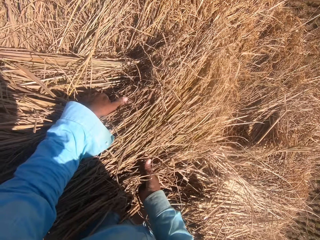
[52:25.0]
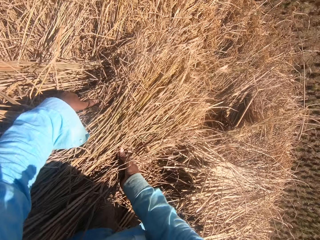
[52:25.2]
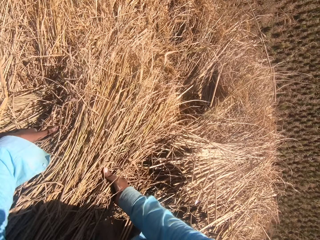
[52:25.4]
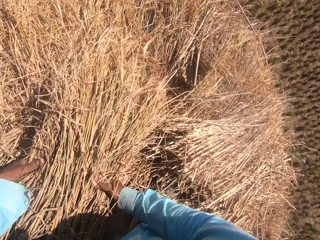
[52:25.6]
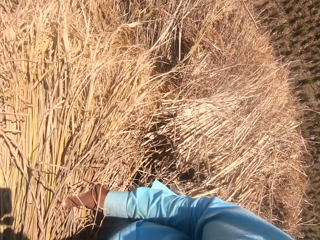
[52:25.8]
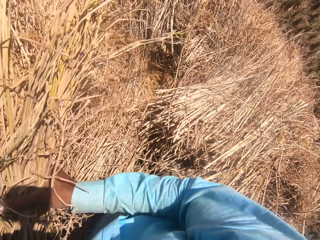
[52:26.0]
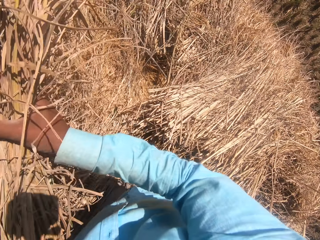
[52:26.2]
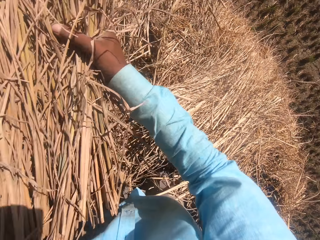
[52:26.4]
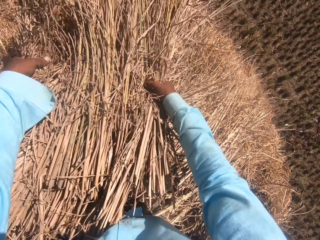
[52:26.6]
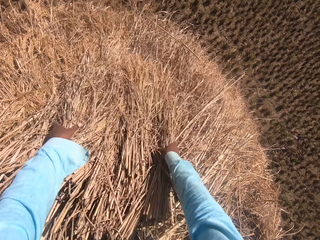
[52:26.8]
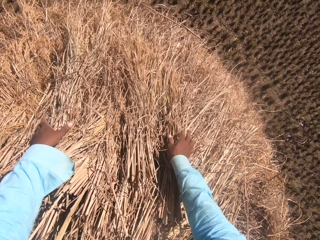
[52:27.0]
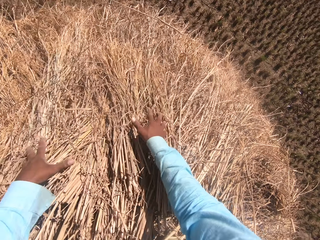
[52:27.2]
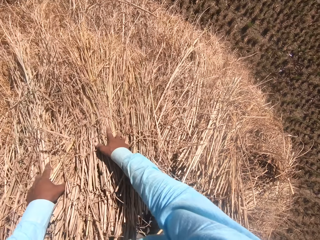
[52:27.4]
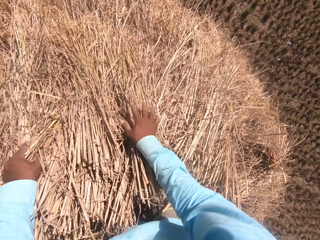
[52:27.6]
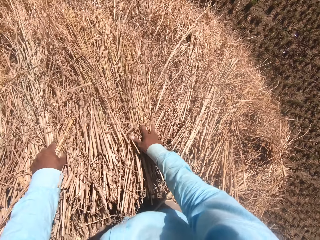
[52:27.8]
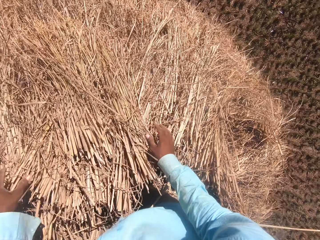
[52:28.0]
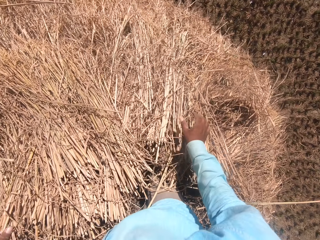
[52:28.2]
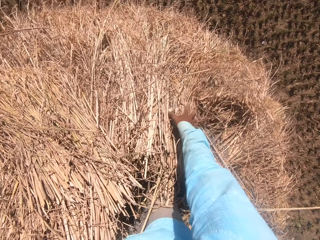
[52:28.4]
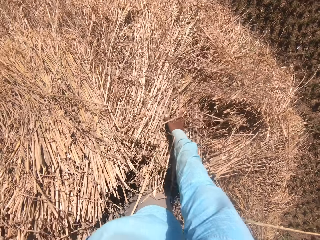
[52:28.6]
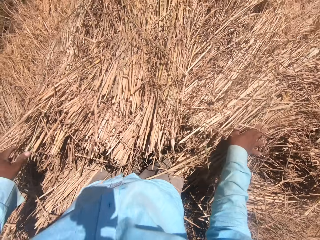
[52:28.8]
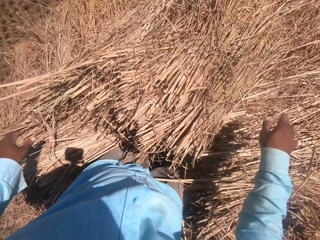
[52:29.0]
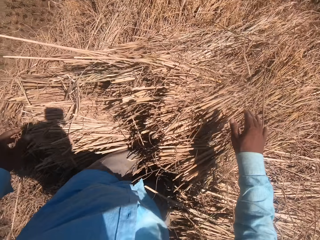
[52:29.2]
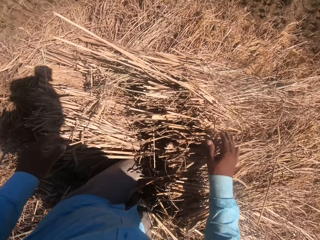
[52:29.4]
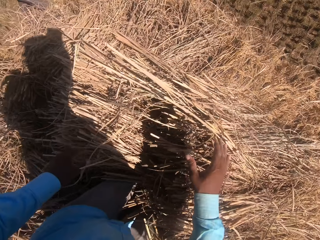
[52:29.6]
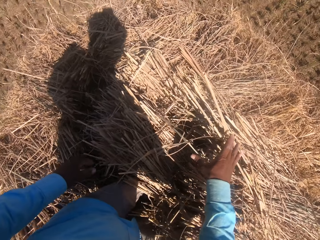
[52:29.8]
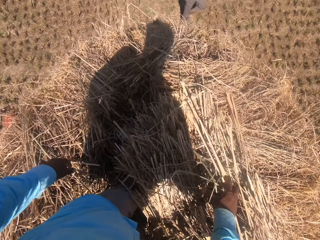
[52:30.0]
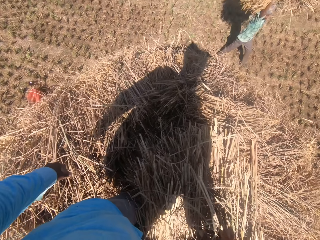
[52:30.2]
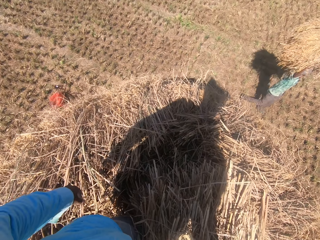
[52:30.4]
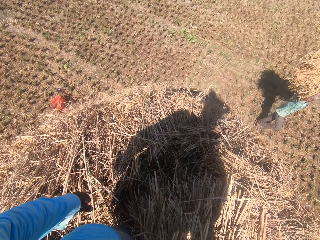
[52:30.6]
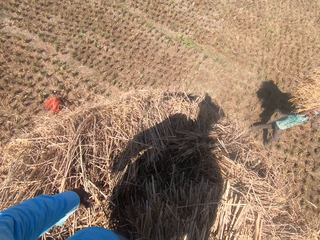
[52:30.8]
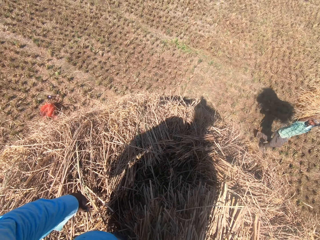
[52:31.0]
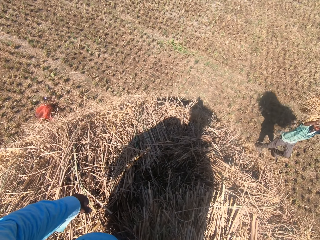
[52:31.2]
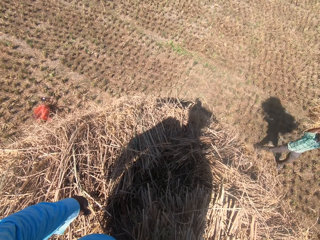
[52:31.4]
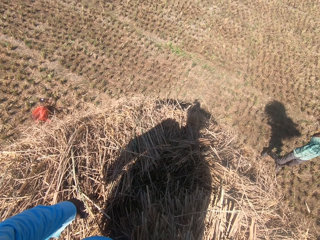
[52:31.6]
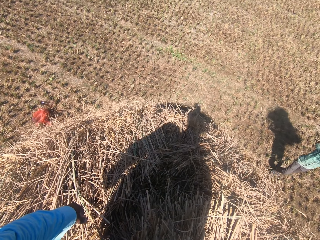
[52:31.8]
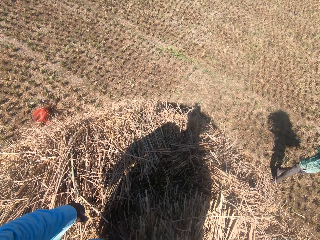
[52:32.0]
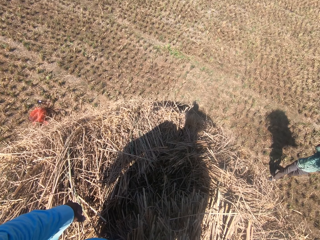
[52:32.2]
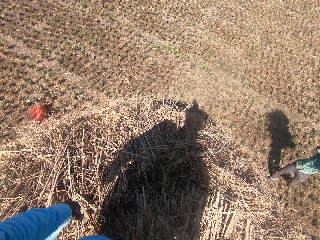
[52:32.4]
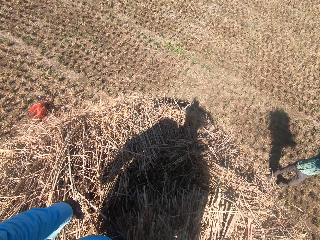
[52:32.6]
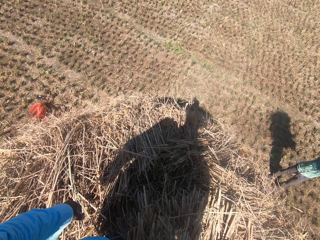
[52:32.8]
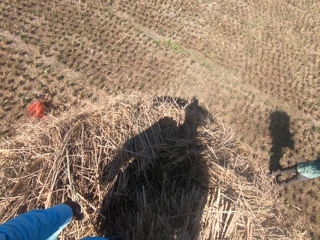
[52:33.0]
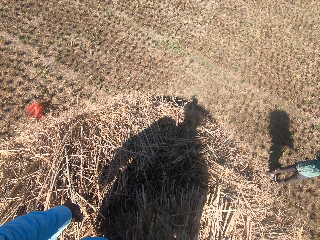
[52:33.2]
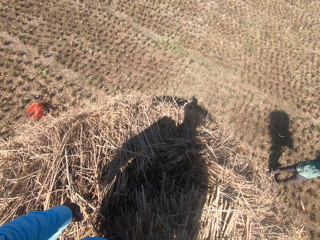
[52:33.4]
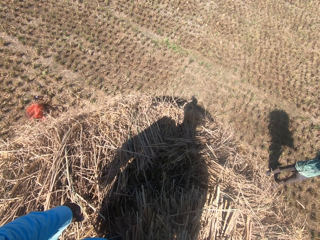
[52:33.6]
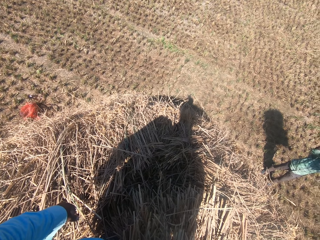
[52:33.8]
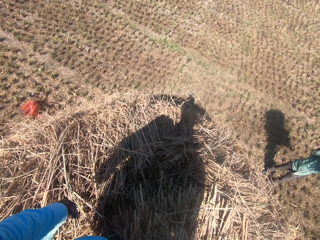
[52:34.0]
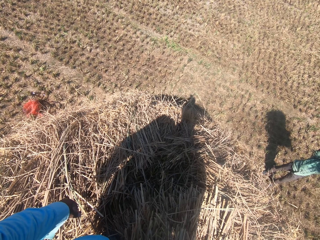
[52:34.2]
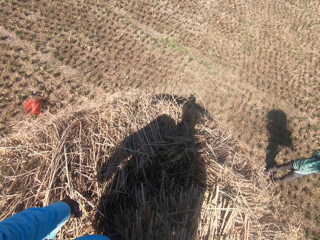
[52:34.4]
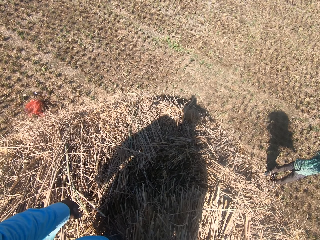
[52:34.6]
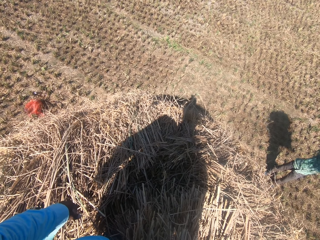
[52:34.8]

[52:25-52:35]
The camera wearer picks the dry grass. They place the dry grass on the heap. A man carries another stack of dried grass straws on his head. He walks to the right side of the heap. The camera wearer converses with the man.

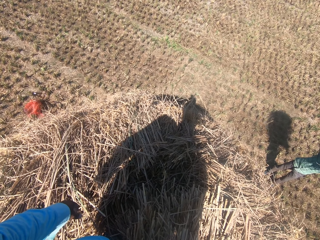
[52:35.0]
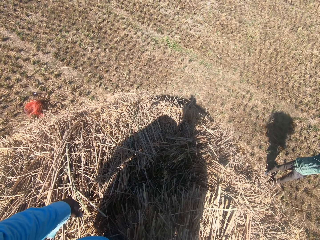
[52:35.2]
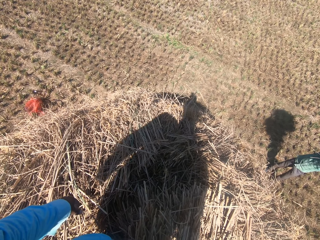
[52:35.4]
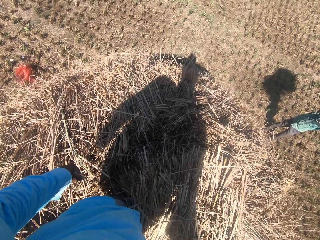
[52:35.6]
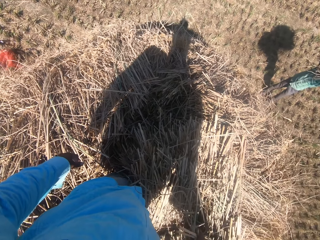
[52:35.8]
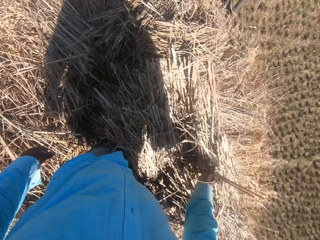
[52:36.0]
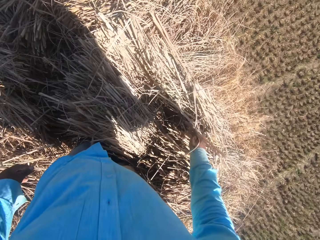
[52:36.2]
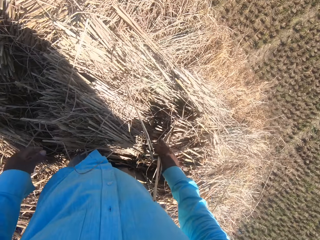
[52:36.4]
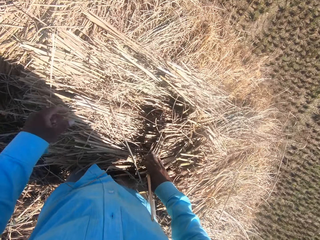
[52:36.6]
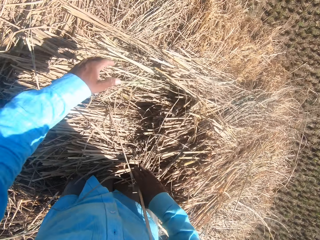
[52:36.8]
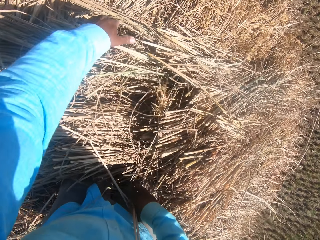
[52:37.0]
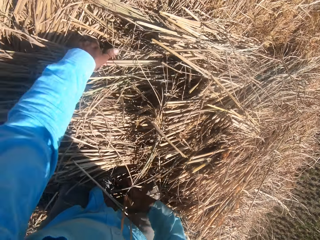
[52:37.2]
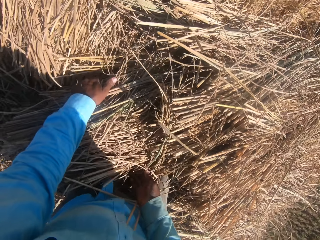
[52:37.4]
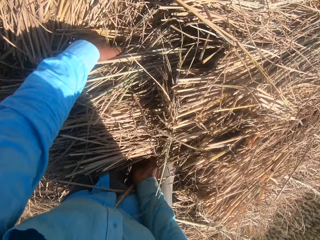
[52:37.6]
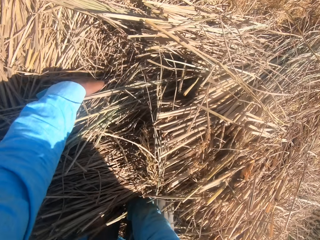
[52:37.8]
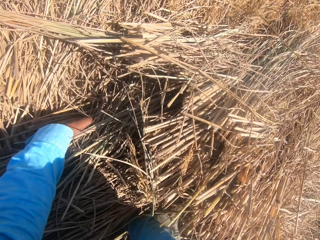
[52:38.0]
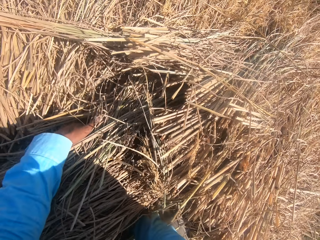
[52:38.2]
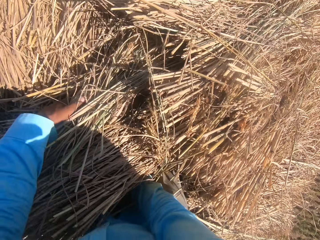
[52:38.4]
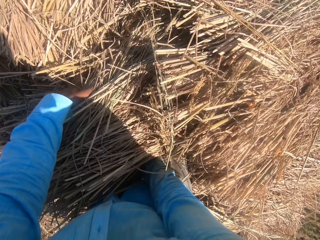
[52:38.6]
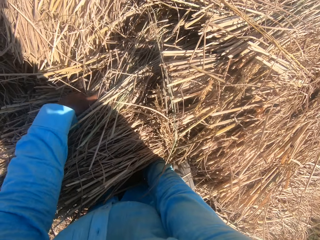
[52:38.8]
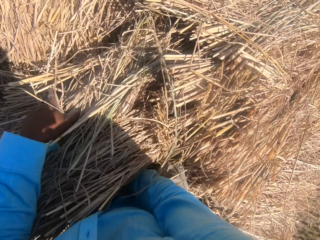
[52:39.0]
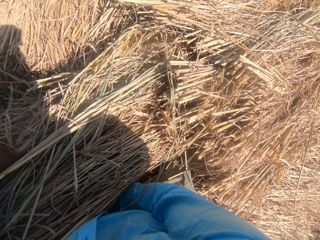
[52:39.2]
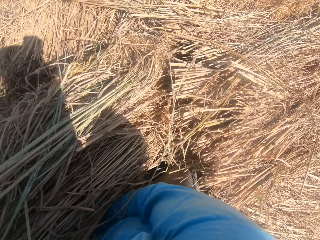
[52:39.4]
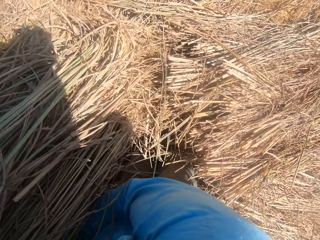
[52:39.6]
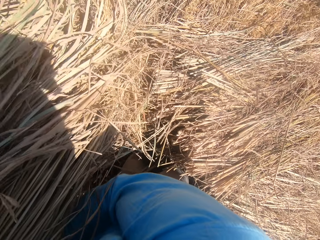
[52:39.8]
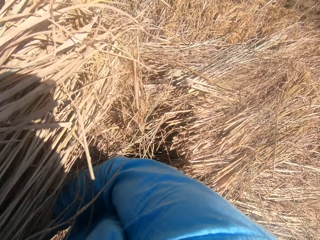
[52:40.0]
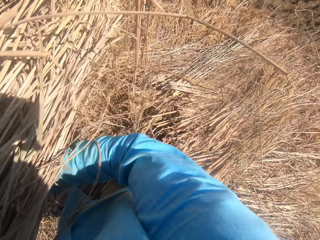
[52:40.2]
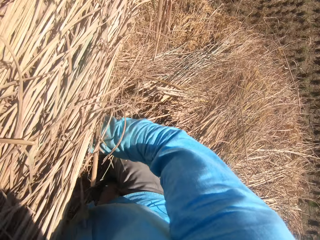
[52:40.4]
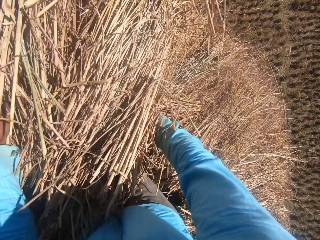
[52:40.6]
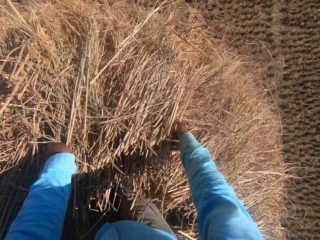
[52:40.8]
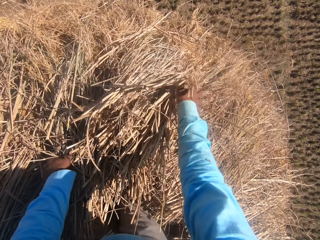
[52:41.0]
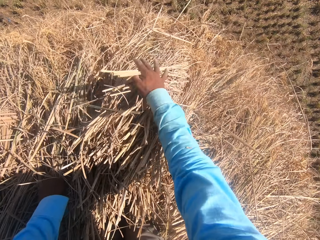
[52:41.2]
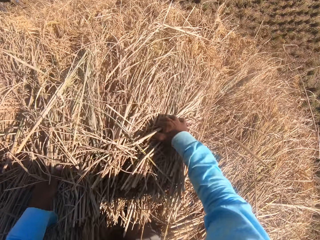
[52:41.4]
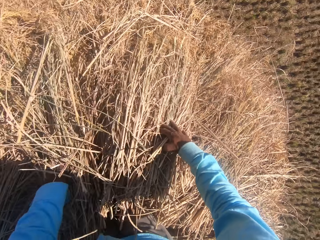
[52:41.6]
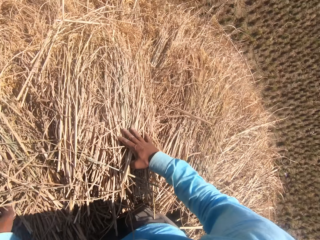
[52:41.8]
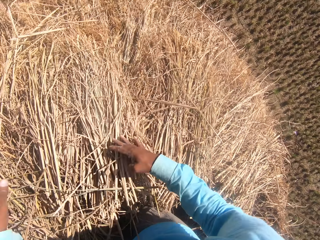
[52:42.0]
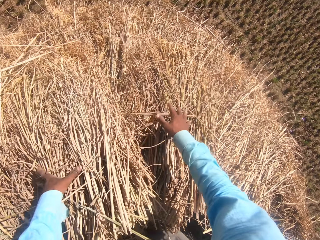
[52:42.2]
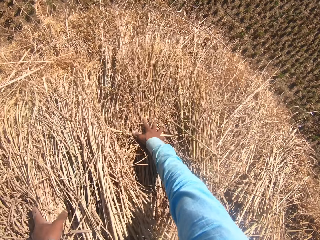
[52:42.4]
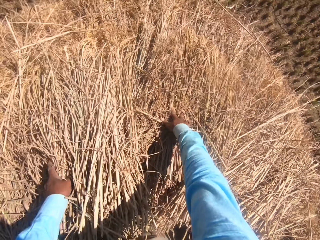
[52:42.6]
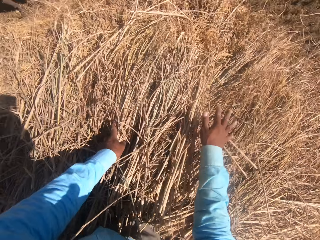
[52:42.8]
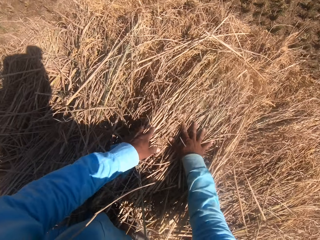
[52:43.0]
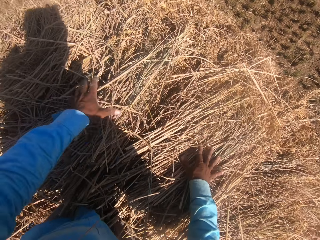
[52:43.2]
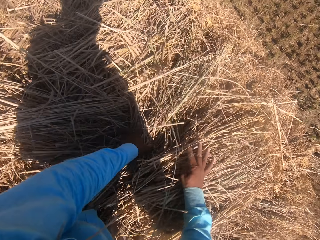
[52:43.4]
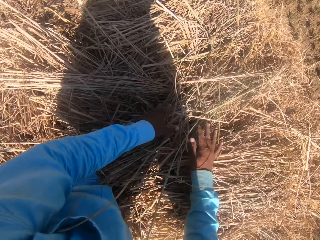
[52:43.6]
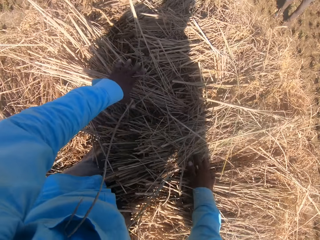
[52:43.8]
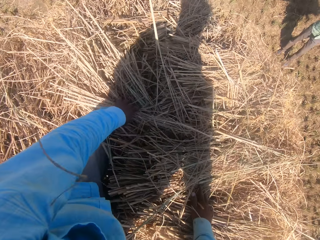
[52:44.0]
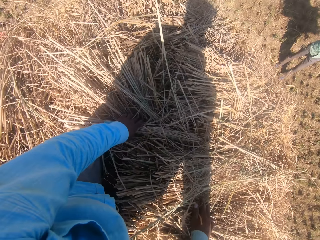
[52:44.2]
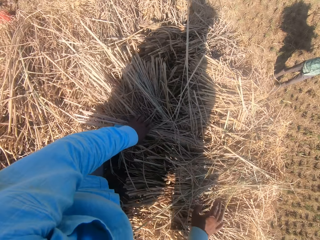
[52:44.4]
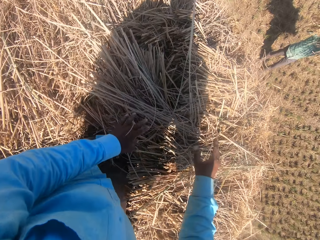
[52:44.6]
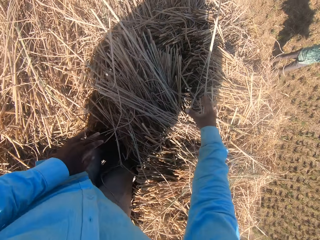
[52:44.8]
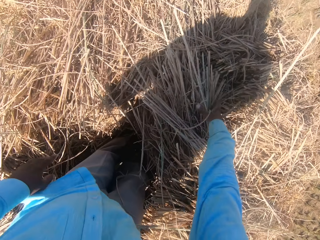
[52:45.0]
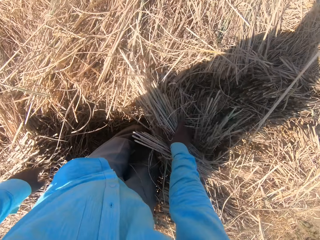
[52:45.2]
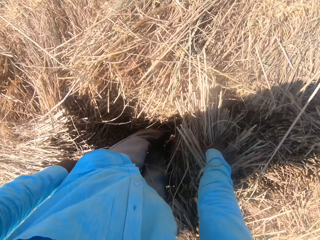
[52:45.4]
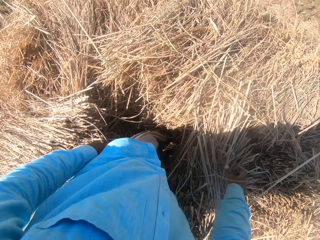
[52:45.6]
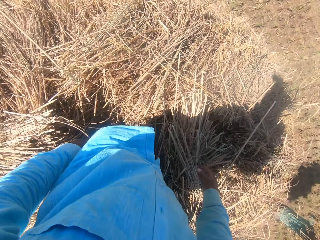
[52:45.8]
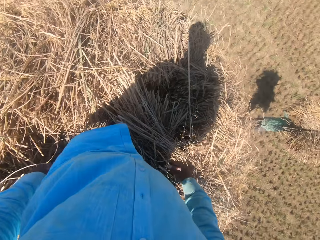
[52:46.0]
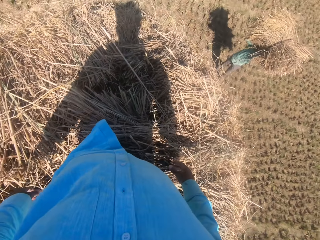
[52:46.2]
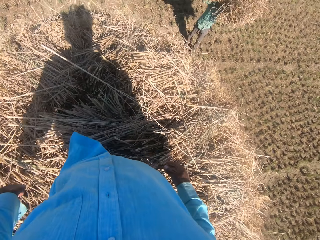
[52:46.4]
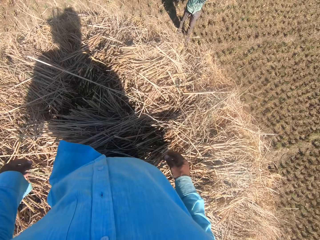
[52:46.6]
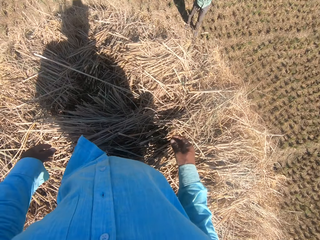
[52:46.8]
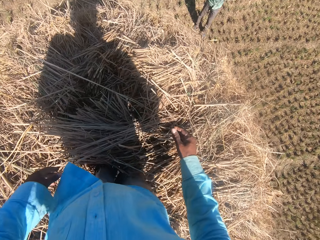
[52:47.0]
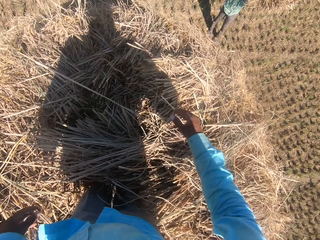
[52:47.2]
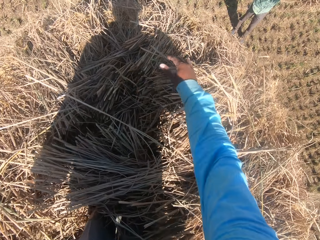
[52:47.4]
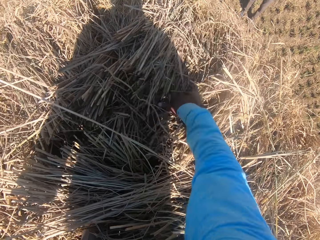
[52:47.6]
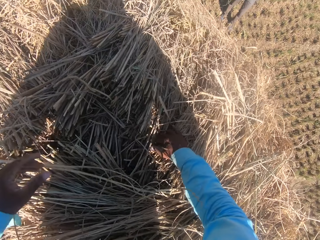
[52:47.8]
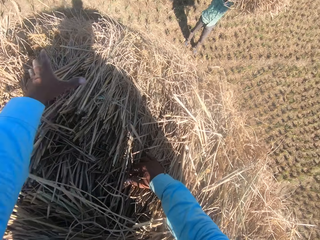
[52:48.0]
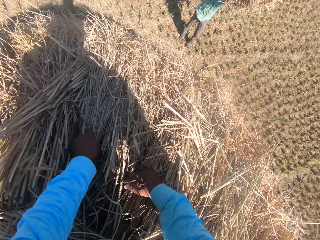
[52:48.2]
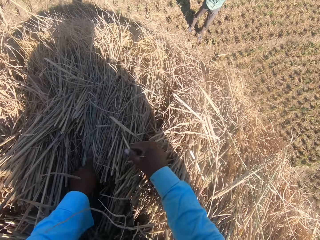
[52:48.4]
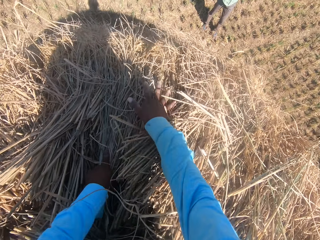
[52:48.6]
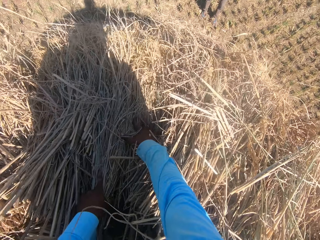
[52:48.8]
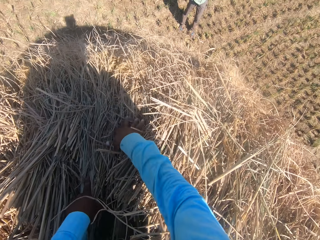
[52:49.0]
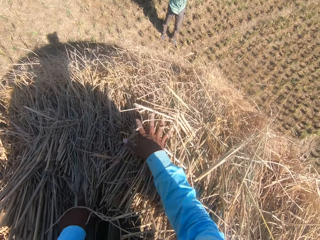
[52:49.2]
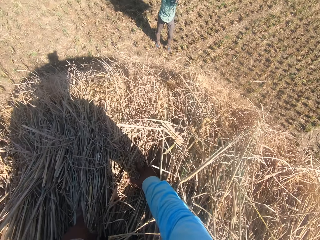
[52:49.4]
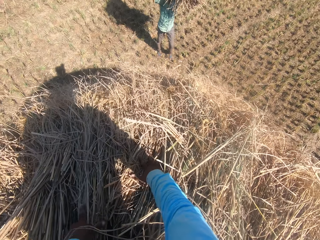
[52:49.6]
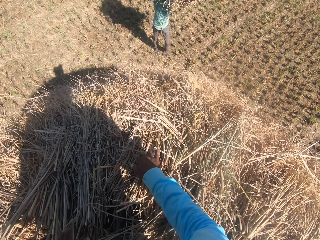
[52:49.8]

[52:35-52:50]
The camera wearer arranges the stack of dried grass straws on the heap. They pick the dry grass. They place the dry grass on the heap, and spread the dry grass. A person carries the dry grass. The person carries the dry grass again.
